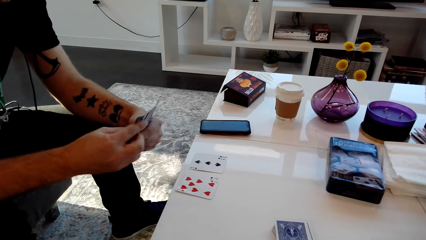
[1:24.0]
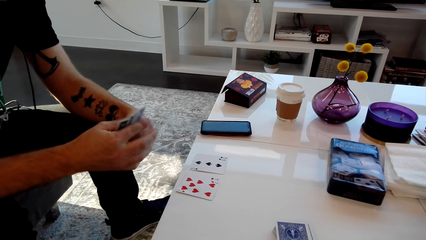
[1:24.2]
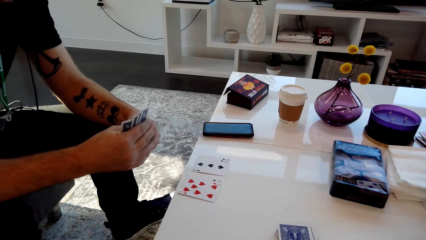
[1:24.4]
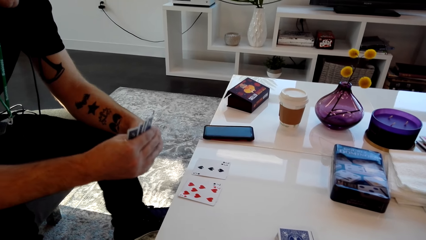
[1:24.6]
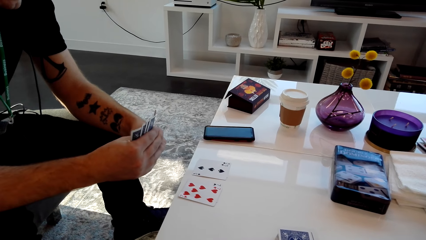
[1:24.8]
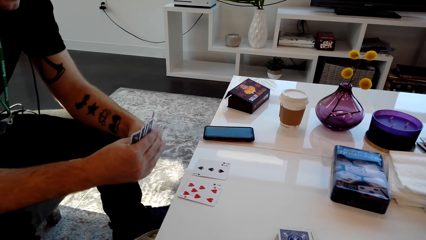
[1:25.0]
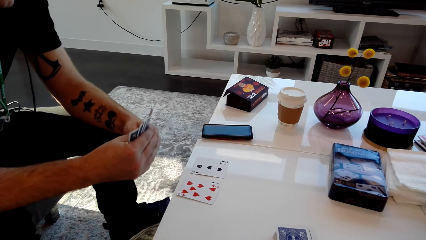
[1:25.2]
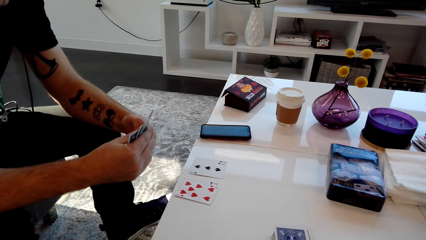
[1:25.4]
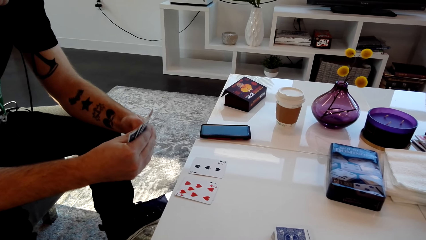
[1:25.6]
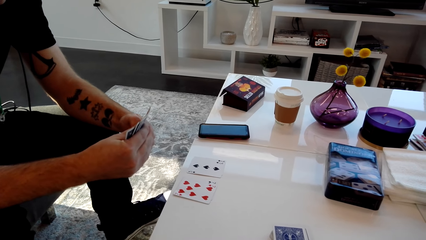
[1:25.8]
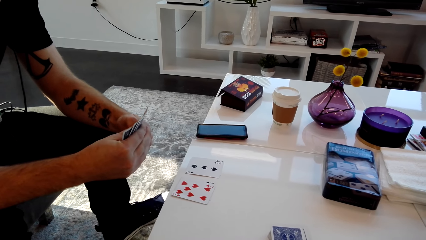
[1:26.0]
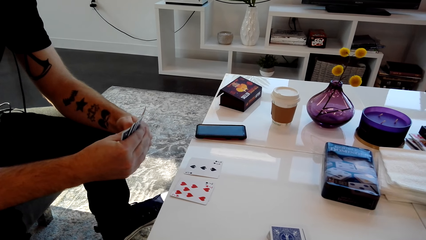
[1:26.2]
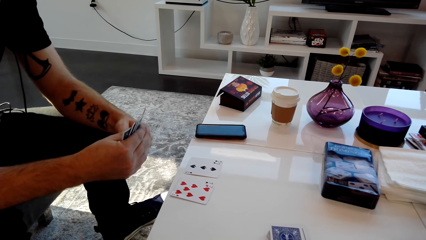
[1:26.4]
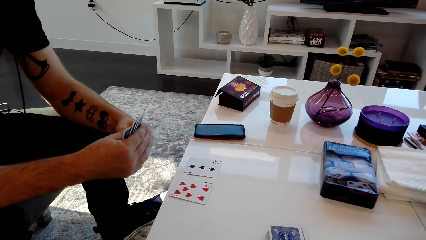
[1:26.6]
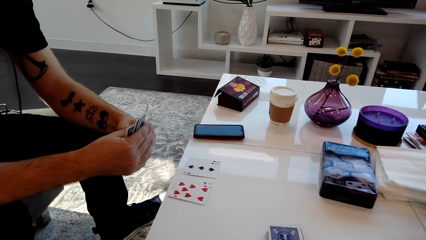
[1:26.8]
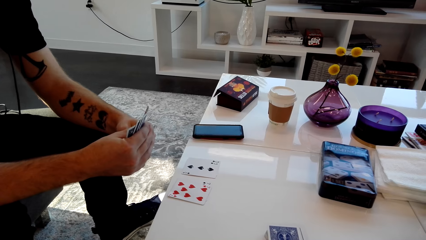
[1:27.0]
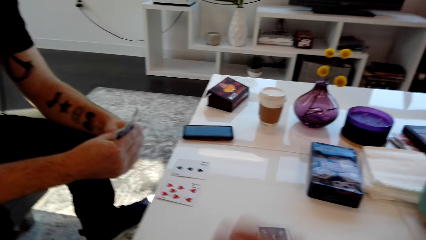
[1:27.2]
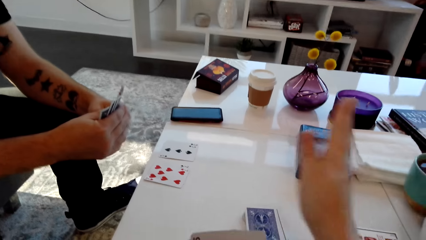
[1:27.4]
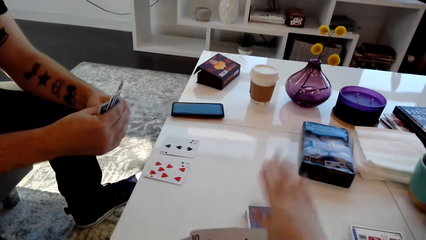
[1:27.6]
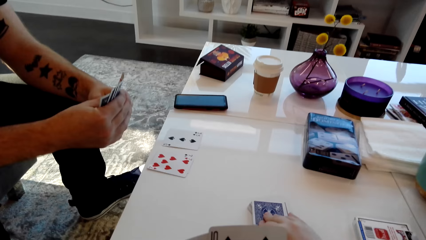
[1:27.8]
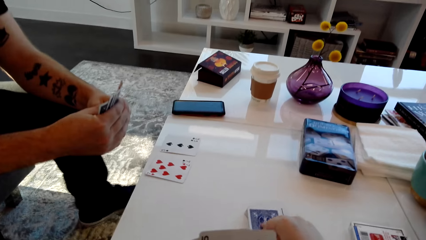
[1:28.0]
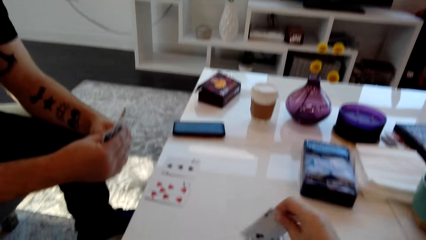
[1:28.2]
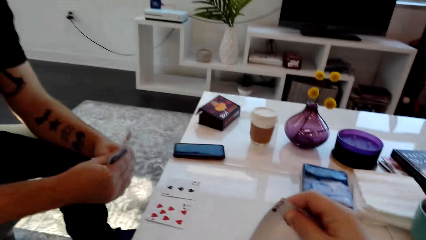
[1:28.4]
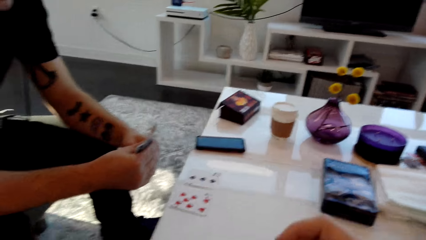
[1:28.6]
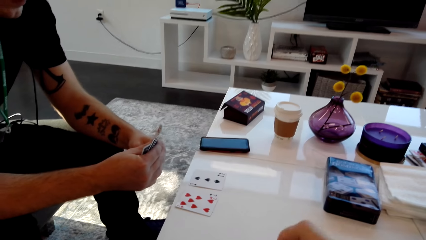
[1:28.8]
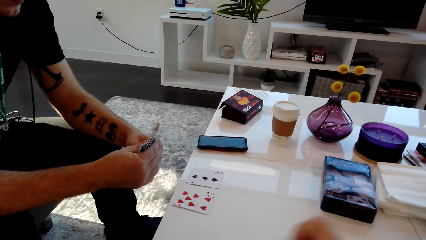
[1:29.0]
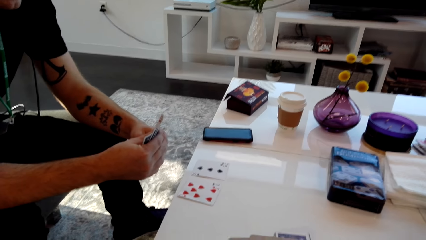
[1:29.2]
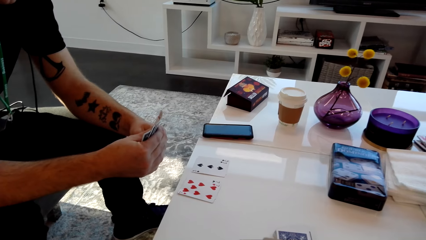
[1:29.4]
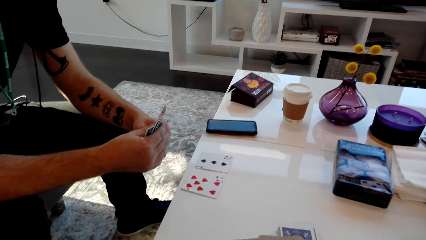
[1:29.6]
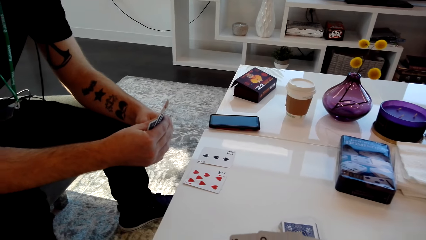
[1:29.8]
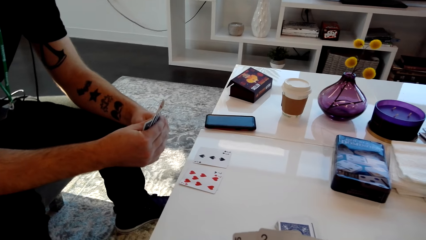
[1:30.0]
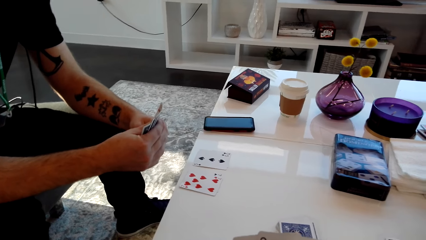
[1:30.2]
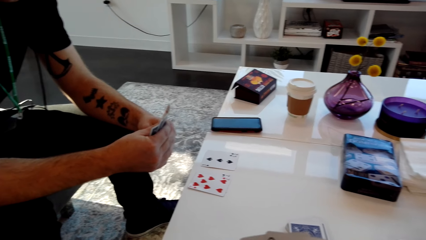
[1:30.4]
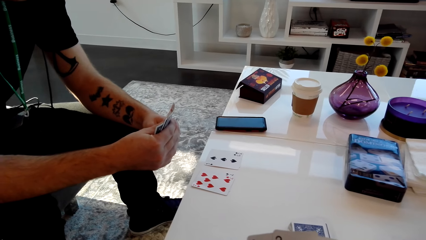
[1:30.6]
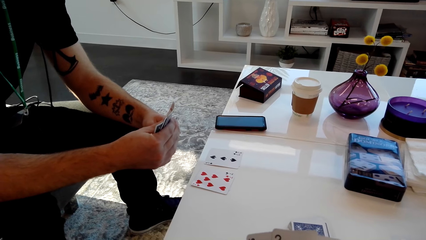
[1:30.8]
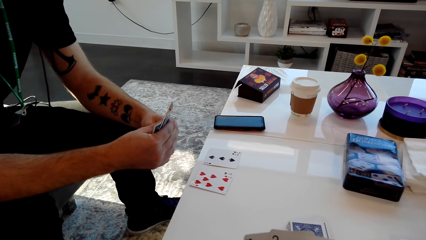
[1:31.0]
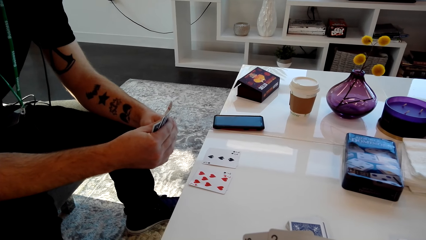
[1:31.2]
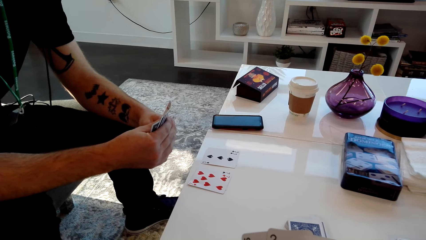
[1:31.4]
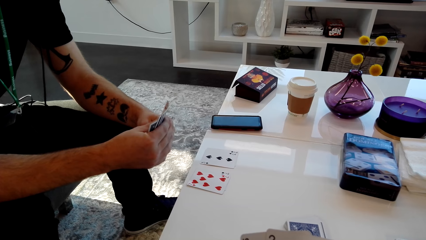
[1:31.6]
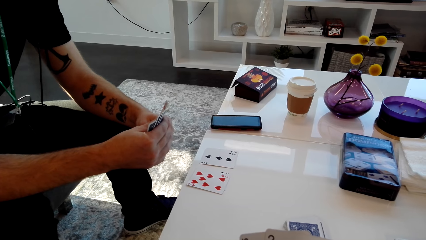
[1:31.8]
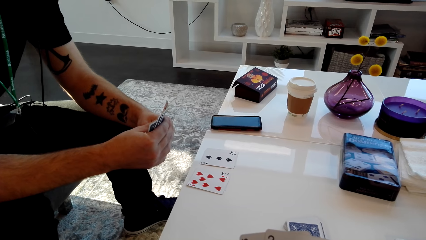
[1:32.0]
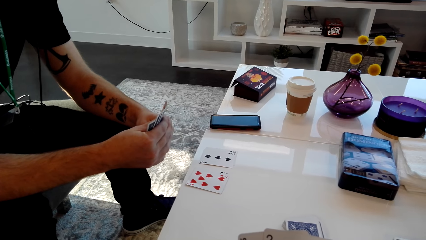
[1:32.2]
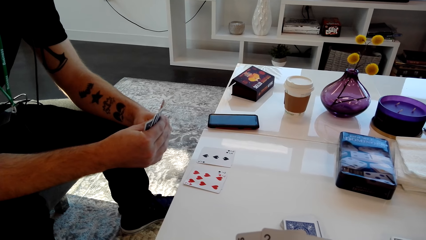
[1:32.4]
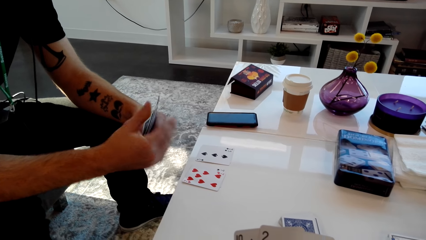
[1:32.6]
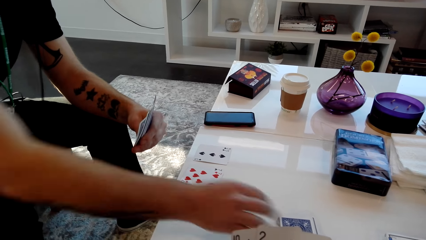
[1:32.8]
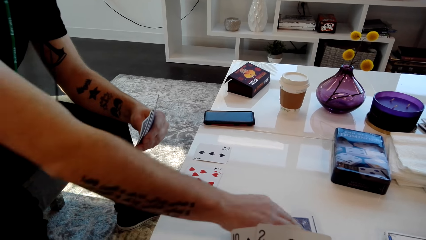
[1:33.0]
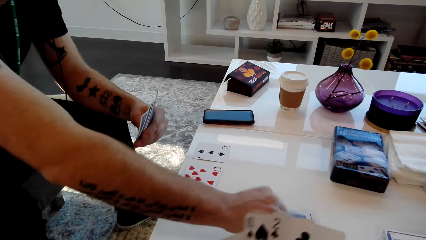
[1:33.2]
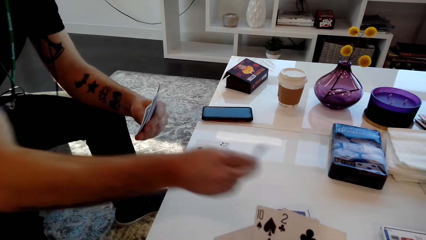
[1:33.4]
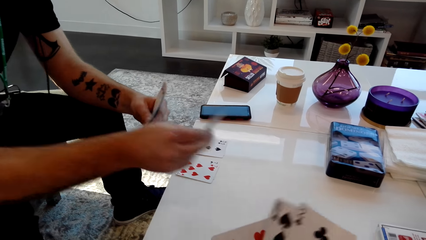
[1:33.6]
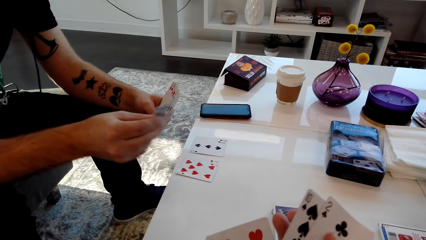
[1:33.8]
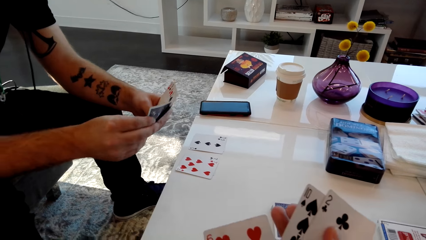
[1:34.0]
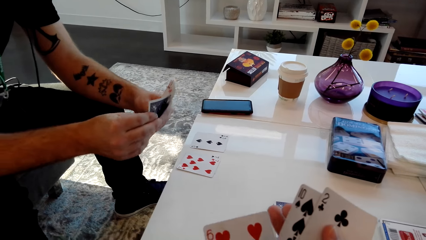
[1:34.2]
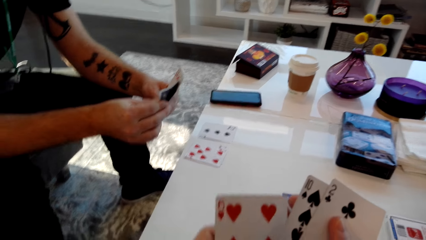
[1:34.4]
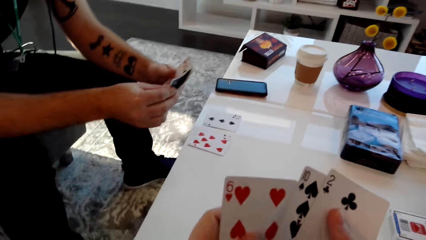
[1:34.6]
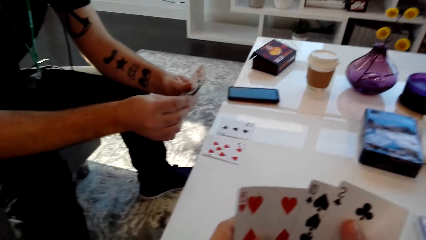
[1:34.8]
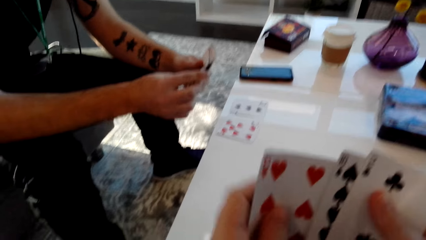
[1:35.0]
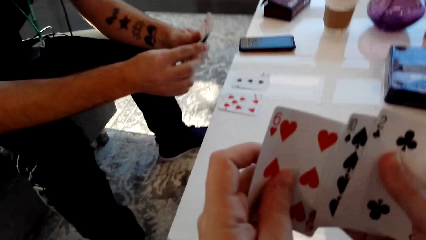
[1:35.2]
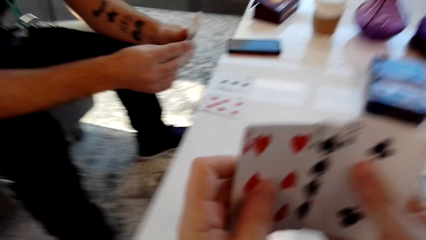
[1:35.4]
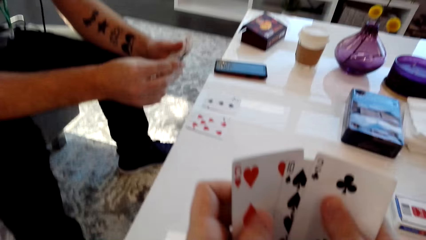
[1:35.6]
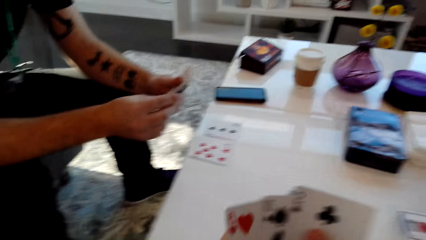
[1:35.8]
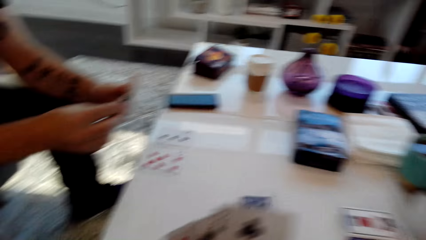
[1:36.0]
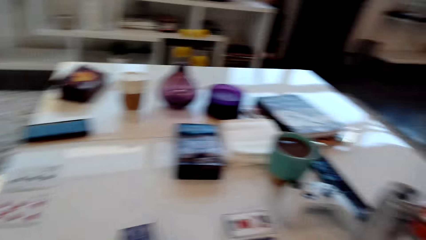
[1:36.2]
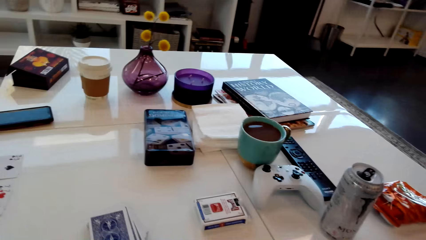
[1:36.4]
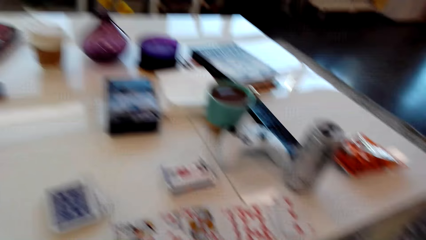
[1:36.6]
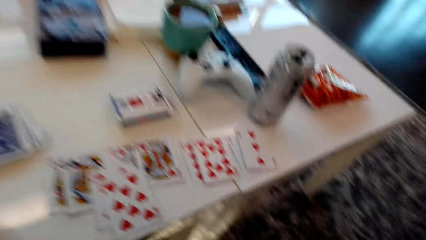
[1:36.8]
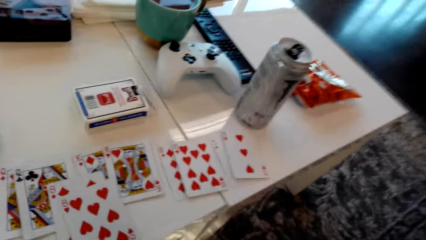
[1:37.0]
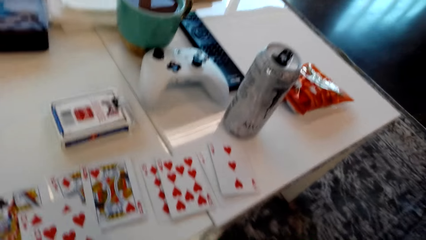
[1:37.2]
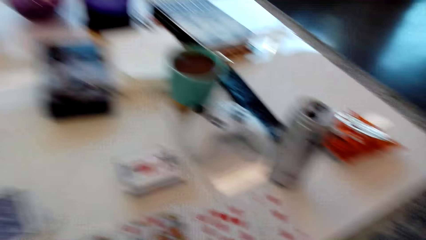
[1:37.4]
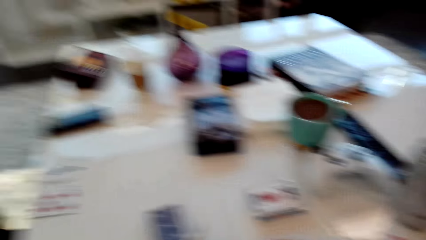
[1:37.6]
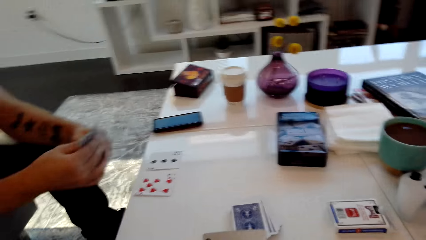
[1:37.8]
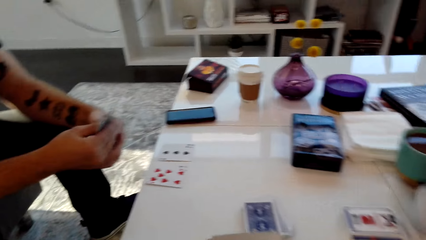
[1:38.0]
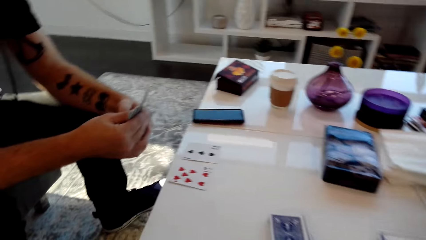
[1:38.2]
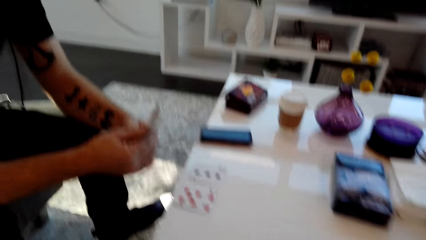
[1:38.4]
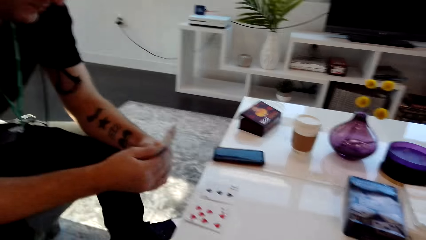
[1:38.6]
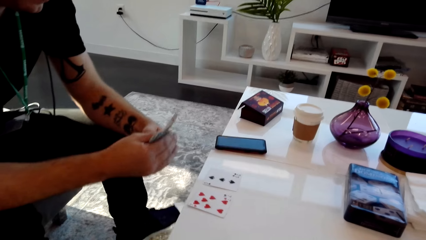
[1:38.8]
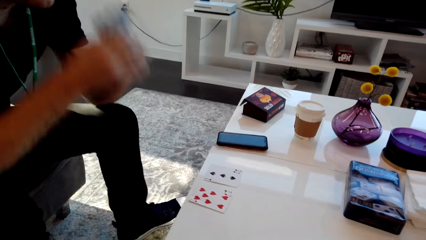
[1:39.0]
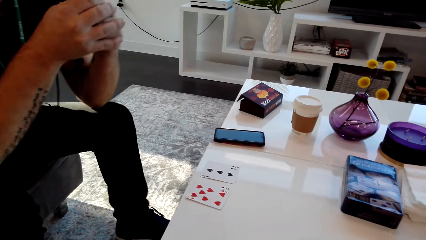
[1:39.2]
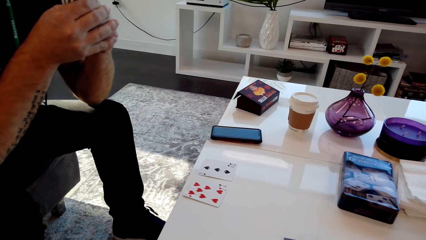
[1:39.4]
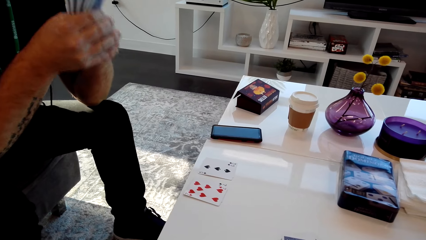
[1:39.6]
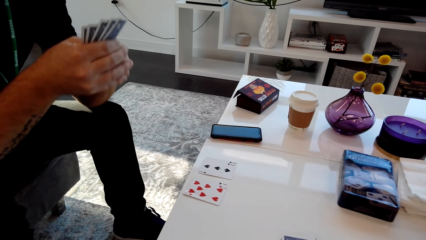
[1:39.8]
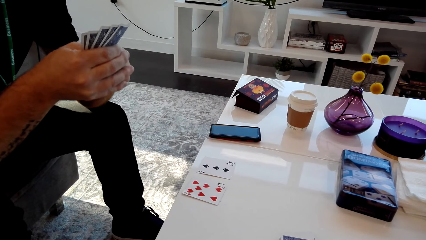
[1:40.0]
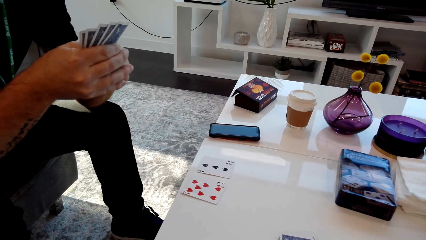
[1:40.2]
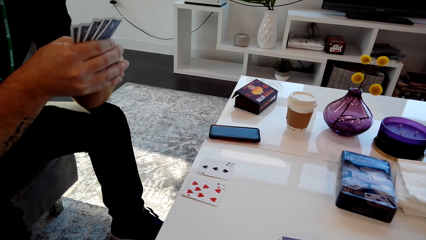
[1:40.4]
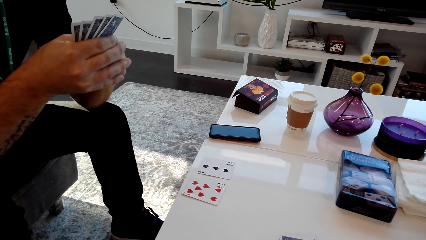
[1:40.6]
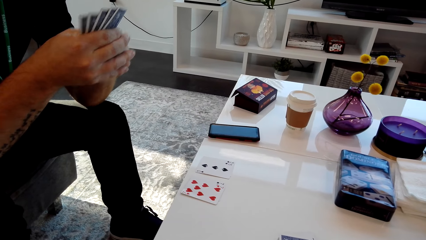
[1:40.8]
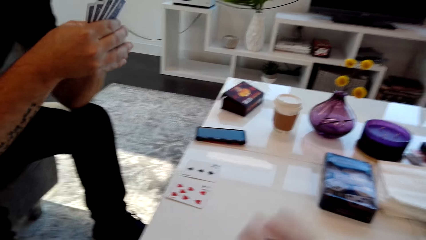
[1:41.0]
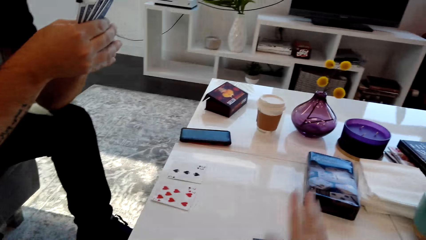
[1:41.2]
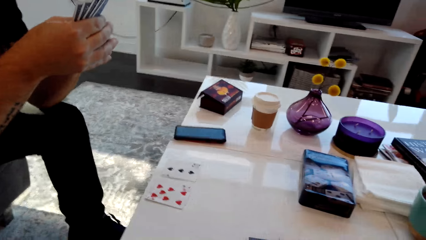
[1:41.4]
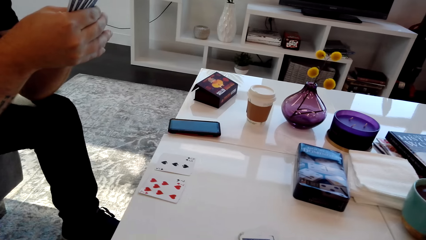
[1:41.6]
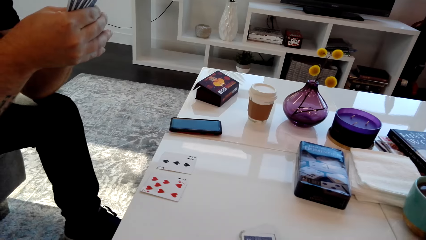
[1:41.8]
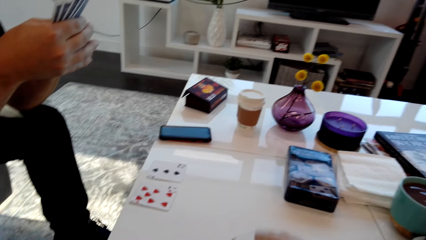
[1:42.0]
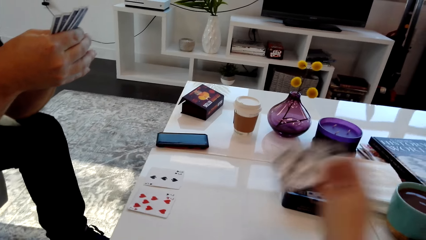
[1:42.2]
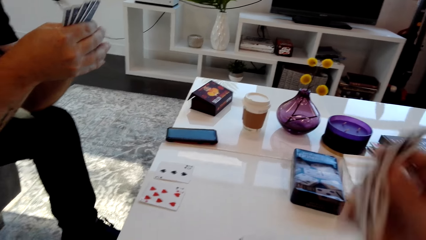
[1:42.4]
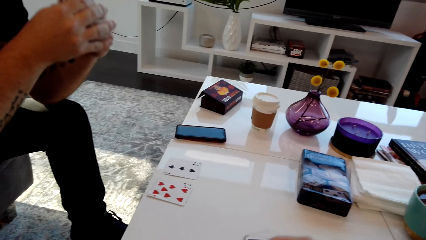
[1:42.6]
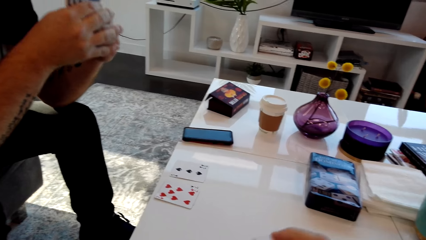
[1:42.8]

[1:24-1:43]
The camera wearer speaks. The man moves his foot. The camera wearer picks the card from the table. The man speaks and picks a card from the table. The camera wearer shuffles the cards, speaks, laughs, and looks around. The man lifts his arms. The camera wearer speaks. The man kisses the pack of cards and speaks.
